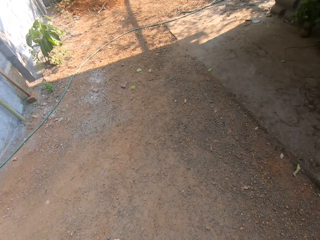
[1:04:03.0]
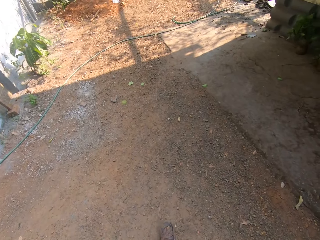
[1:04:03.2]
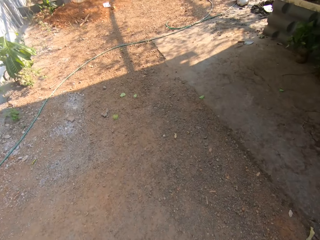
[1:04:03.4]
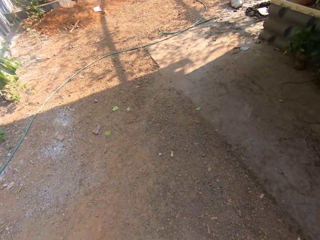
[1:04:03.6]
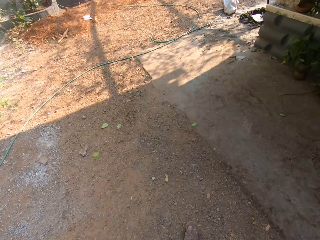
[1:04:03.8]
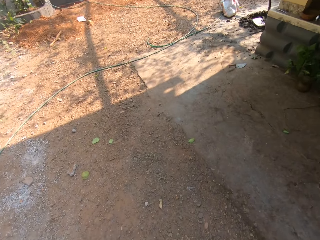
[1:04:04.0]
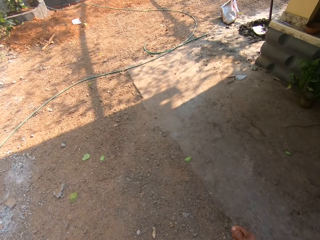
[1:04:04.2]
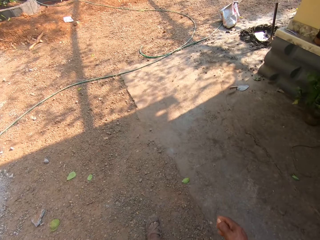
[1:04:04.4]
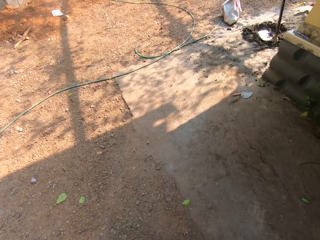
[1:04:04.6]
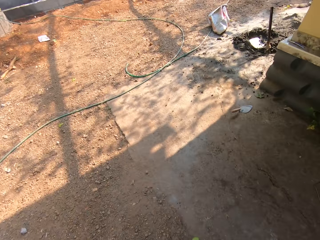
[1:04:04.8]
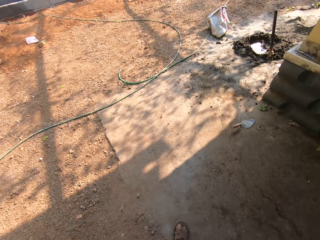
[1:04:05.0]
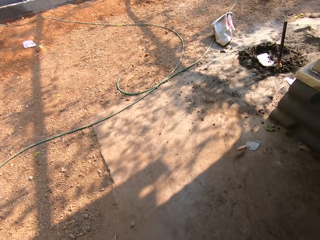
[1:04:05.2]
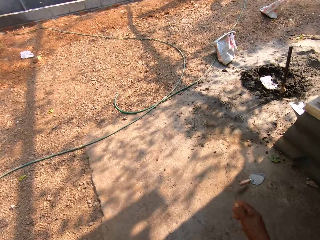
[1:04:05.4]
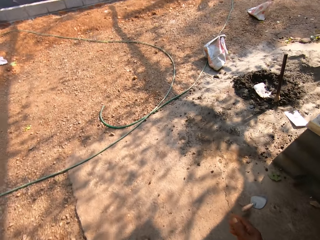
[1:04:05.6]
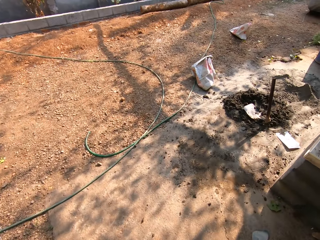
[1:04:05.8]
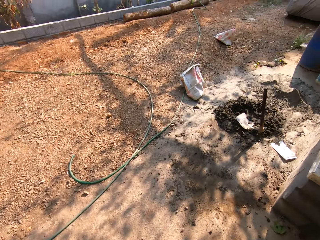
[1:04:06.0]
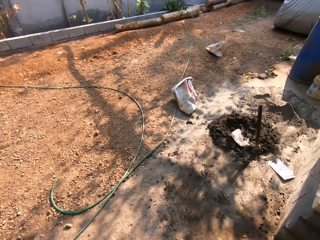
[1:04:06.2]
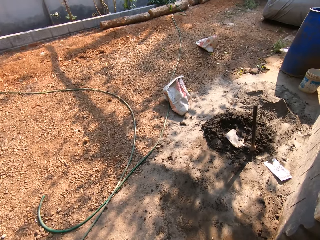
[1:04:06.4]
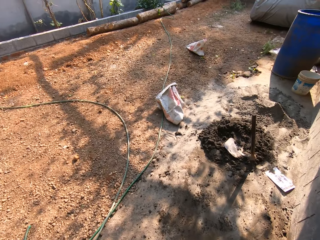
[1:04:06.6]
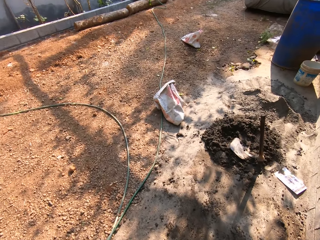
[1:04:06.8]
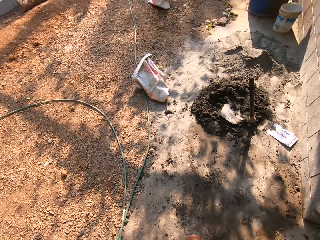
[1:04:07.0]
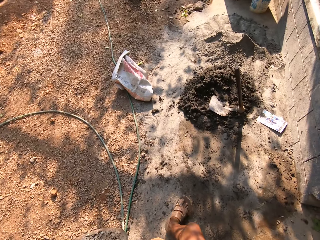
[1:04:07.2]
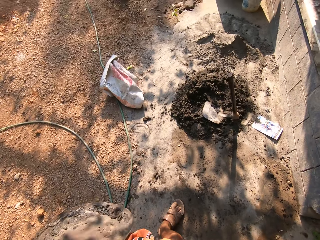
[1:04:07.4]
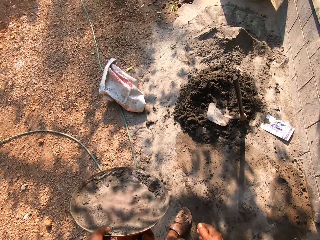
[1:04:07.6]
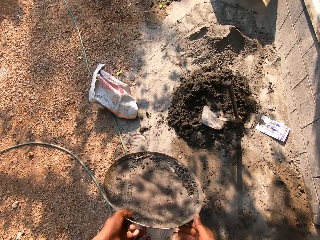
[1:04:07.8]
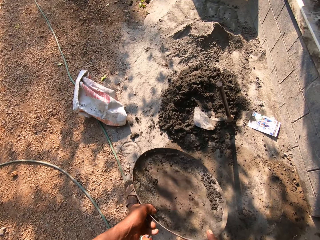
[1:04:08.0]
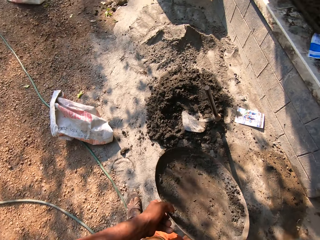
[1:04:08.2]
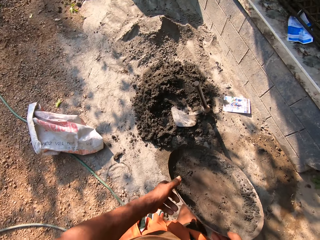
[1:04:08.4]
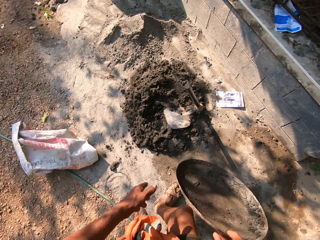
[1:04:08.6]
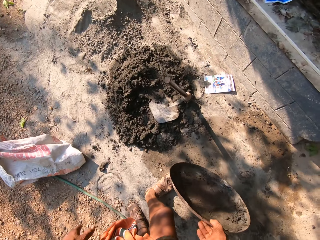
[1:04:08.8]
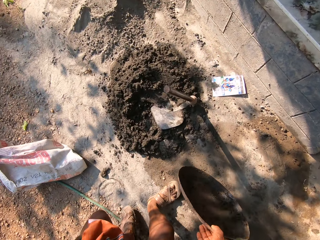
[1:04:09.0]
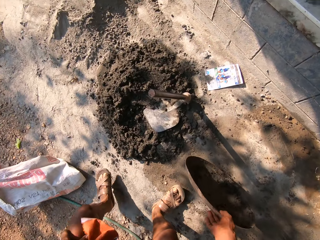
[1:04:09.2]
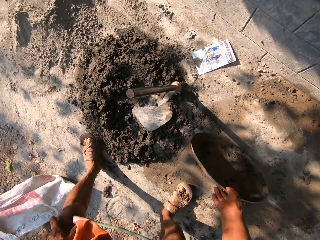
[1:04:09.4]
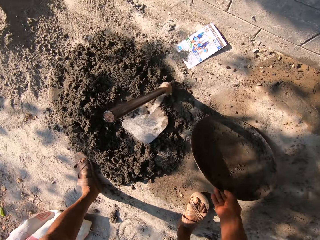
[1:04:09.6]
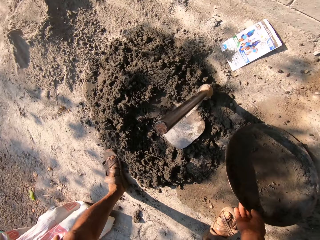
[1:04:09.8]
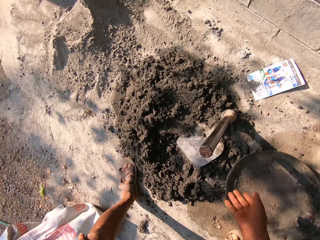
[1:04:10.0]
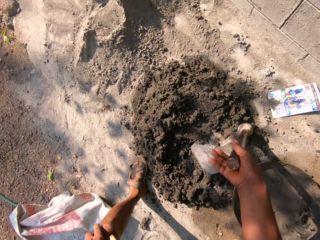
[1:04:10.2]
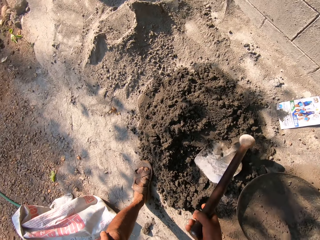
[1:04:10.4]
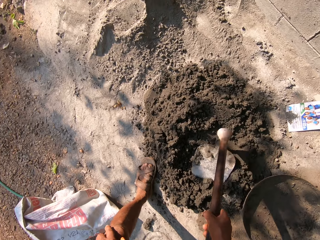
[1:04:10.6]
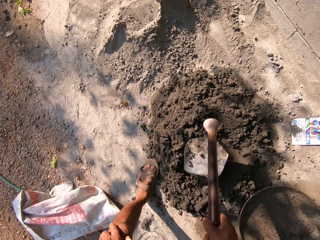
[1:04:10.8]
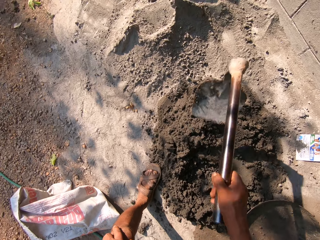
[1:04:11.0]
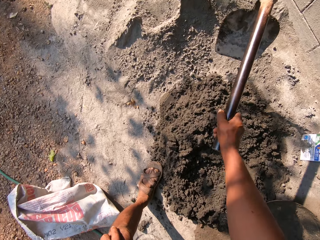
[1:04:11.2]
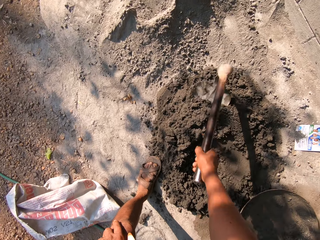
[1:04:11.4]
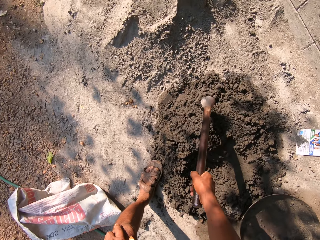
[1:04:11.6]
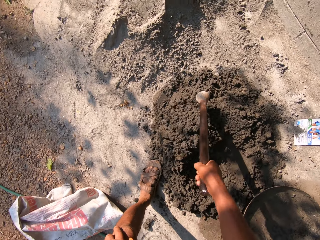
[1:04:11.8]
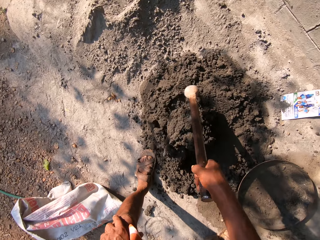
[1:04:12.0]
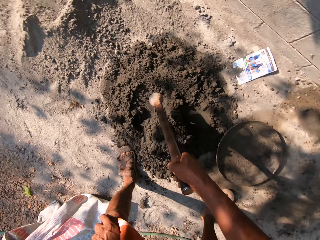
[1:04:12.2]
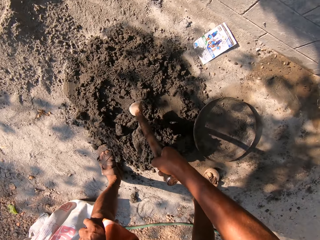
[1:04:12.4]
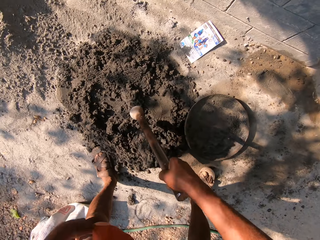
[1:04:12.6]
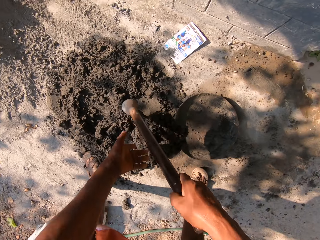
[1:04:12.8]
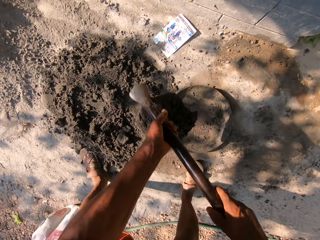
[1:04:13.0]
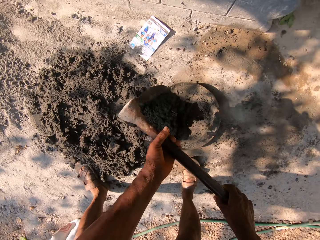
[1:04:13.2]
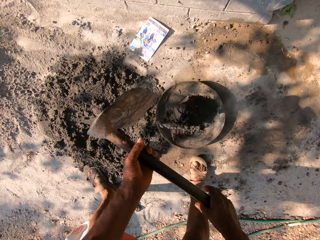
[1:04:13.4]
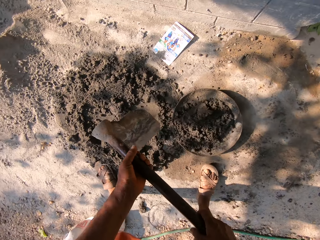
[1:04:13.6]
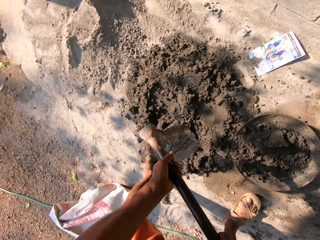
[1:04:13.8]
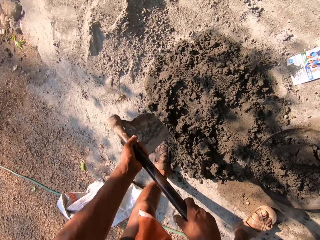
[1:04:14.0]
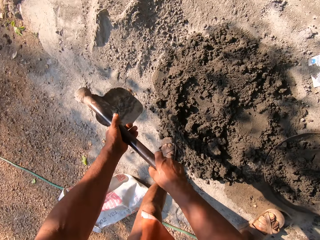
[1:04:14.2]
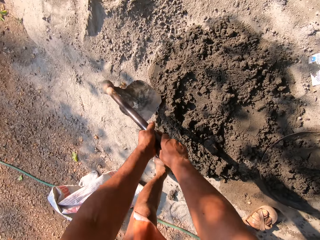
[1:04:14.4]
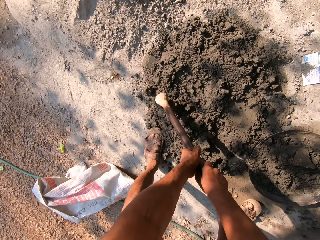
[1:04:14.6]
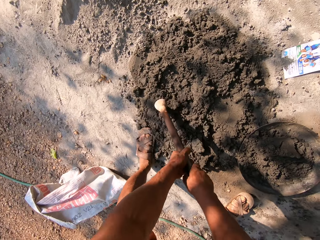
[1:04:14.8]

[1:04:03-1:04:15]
The camera wearer walks around the compound. He passes the mortar pan from his left hand to his right hand. He holds a basin. He drops the mortar pan on the floor with his right hand. He picks up a hoe with his right hand. He picks mortar with the hoe in his right hand. He pours the mortar in the hoe into the mortar pan with both hands.

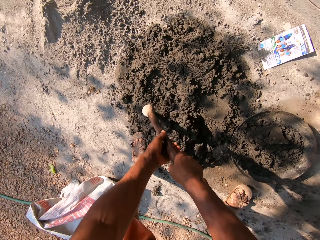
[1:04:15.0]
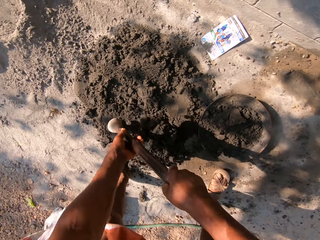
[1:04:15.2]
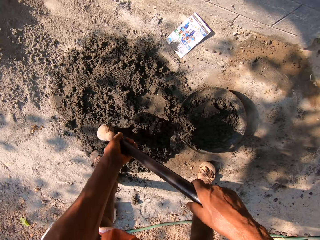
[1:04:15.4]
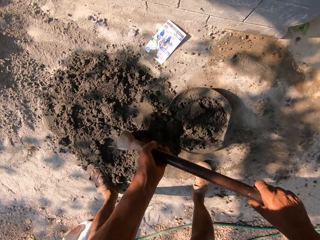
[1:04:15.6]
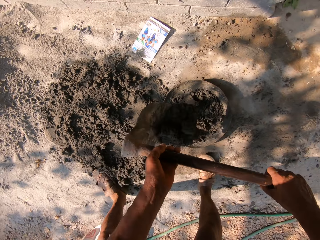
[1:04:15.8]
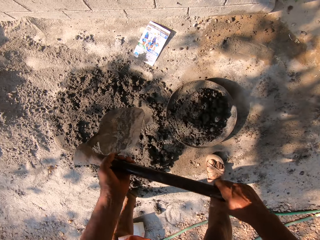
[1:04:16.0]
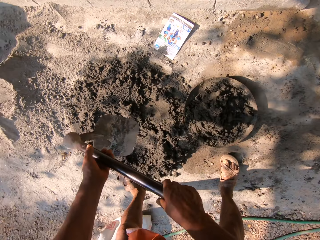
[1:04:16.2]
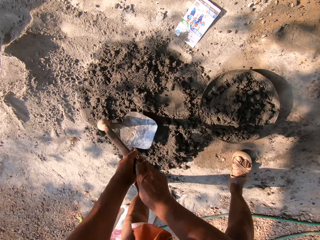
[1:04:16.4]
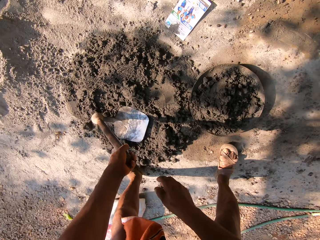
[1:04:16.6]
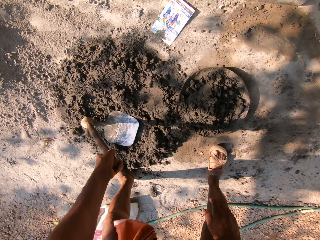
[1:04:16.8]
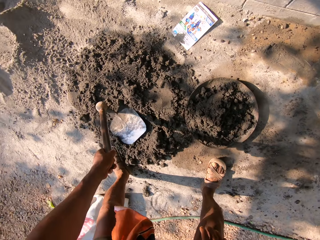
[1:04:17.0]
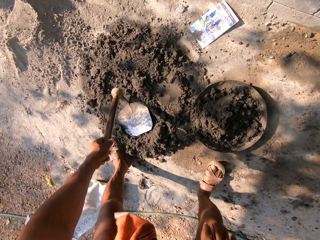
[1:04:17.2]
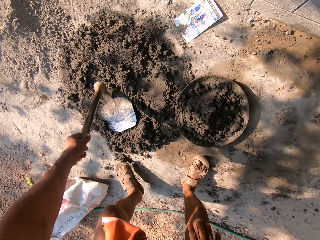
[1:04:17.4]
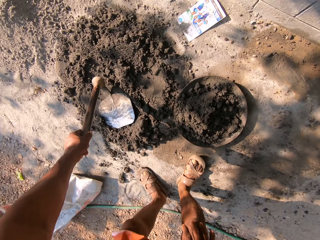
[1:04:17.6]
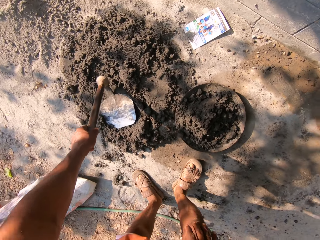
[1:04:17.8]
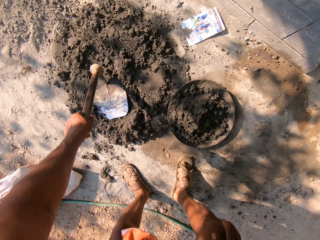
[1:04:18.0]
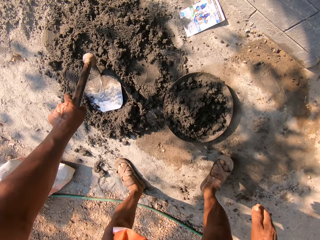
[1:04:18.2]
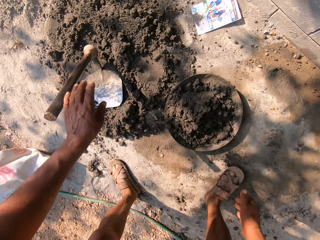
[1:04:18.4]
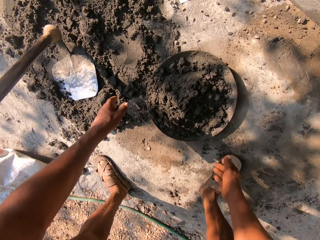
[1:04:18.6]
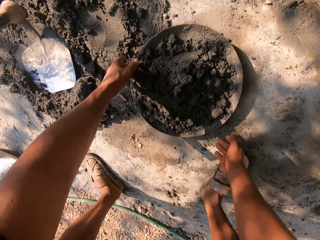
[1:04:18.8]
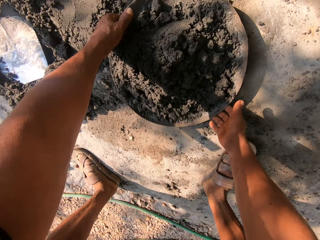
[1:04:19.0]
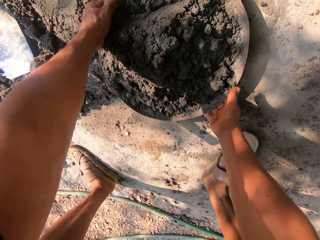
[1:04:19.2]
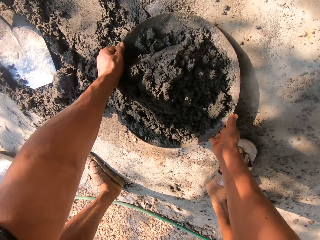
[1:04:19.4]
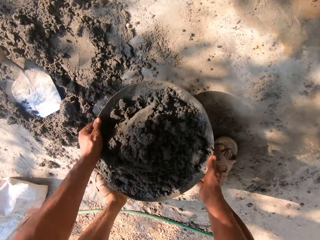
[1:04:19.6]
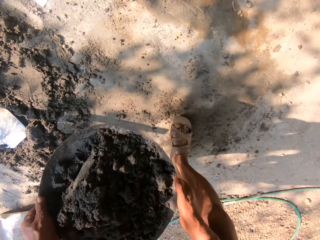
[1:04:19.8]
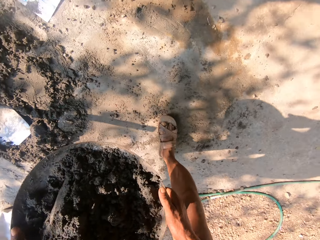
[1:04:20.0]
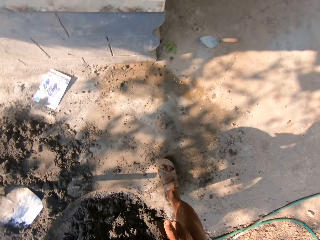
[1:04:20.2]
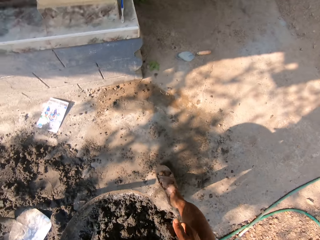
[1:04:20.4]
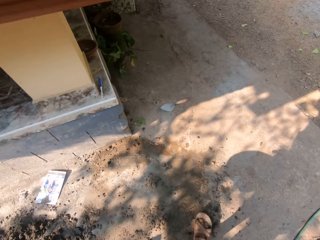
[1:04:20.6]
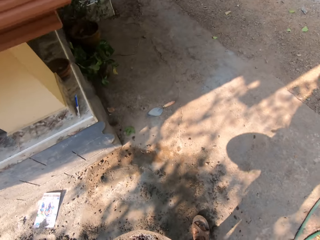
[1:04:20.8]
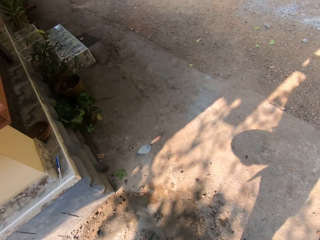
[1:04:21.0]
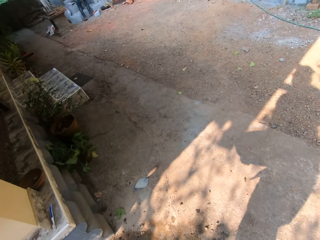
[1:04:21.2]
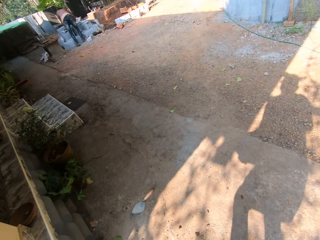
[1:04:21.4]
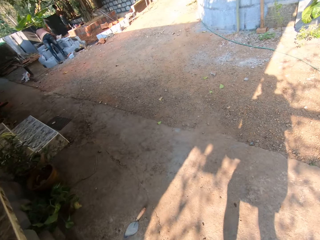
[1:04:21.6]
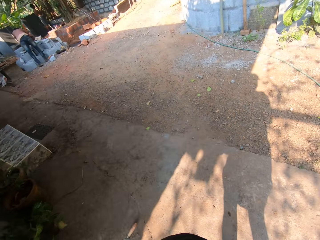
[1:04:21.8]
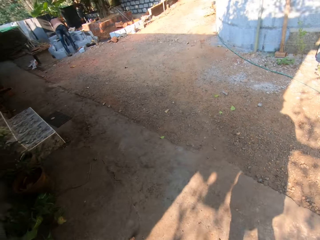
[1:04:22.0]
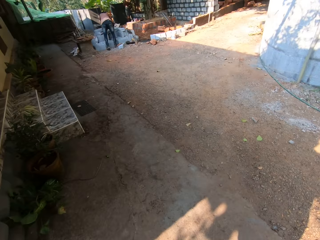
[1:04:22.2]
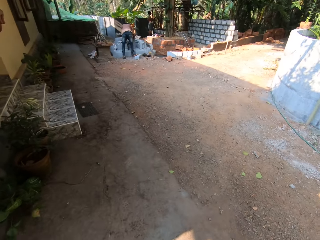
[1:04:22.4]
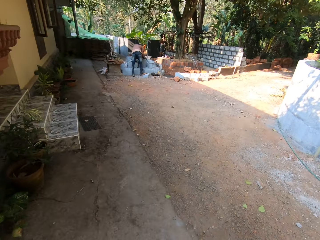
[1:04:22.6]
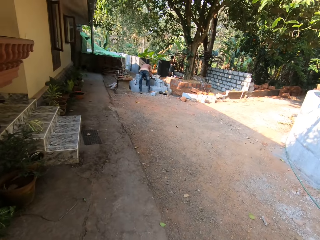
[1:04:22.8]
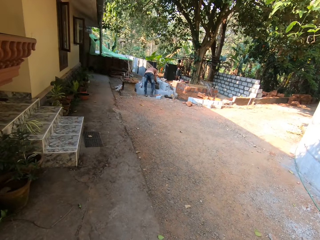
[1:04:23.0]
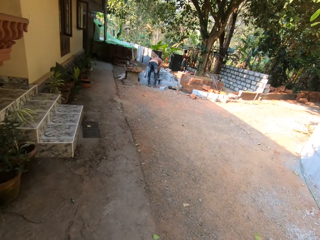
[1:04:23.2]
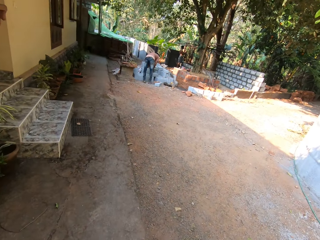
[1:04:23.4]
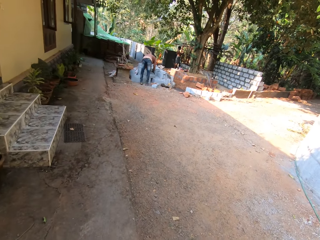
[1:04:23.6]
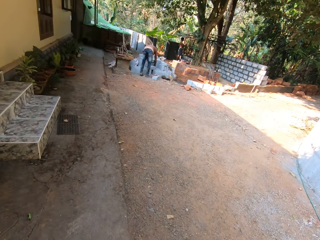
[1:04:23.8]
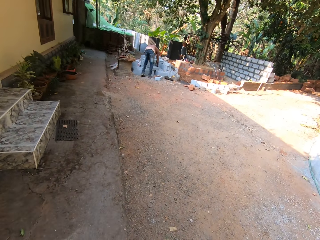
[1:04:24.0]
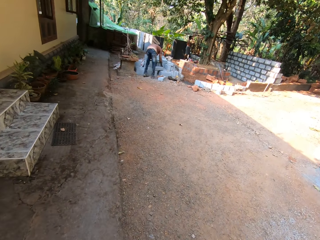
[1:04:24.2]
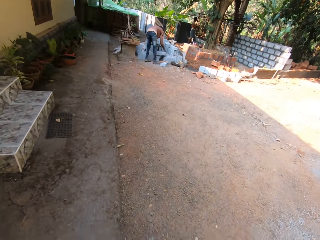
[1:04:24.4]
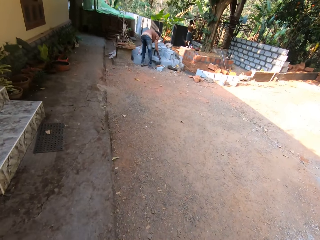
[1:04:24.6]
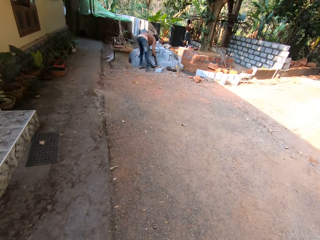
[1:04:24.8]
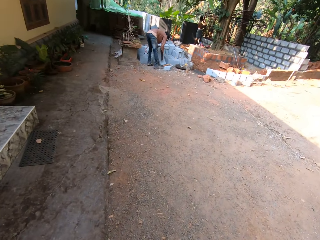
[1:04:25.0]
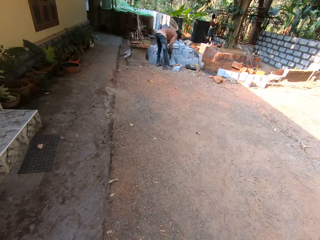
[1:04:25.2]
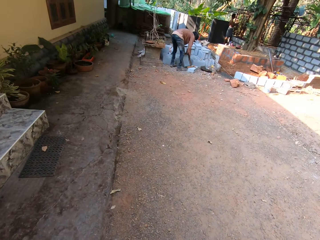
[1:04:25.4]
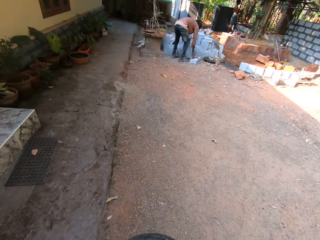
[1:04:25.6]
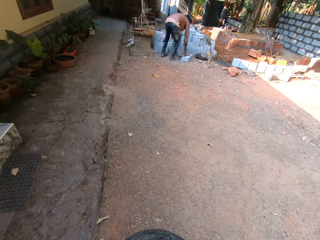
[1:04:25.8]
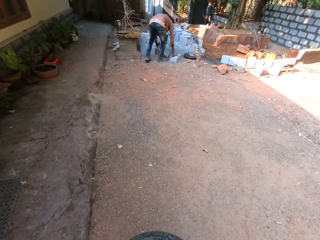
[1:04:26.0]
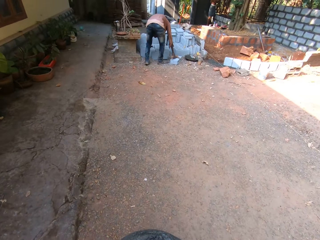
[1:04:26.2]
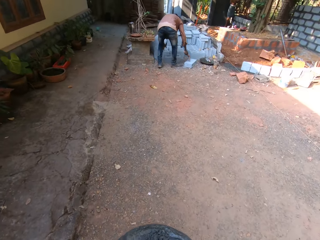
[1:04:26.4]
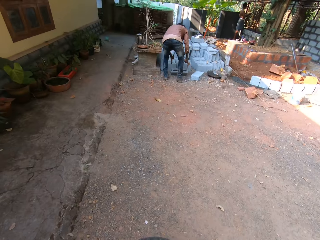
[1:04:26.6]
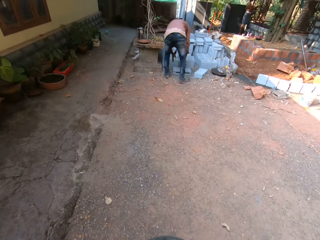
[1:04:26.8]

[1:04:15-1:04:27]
The camera wearer picks mortar with the hoe with both hands. He pours the mortar in the hoe into the mortar pan with both hands. He drops the hoe. He carries the mortar pan with both hands. He returns to the site with the mortar pan in both hands. He walks around the compound. A man drops a cement block on the floor with both hands. The man holds a brick. He picks up the axe on the cement block on the floor with his right hand.
